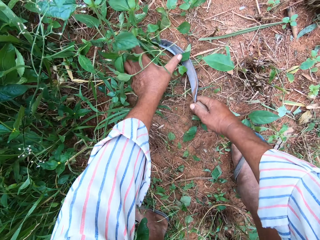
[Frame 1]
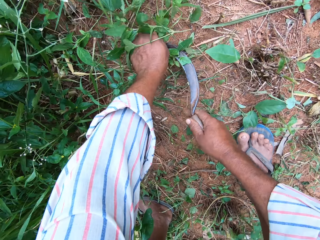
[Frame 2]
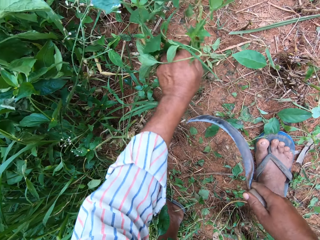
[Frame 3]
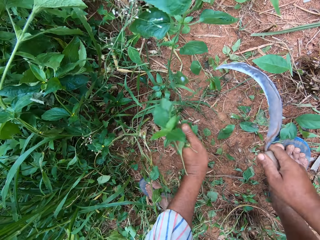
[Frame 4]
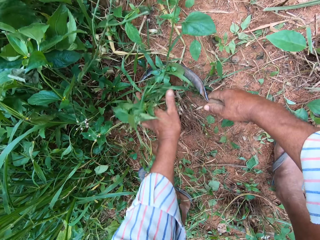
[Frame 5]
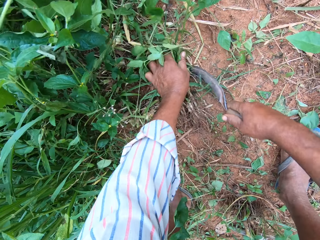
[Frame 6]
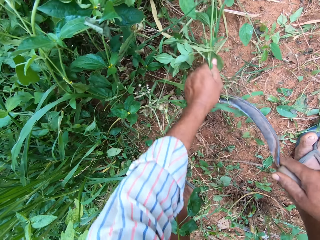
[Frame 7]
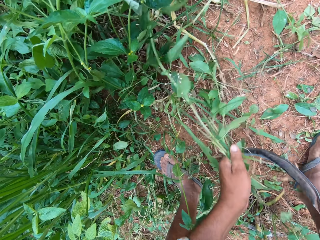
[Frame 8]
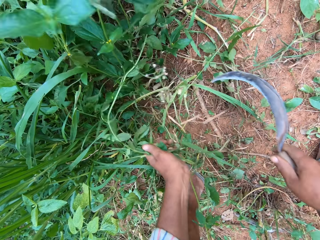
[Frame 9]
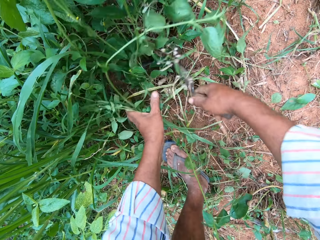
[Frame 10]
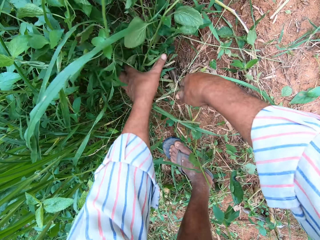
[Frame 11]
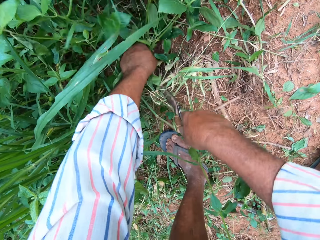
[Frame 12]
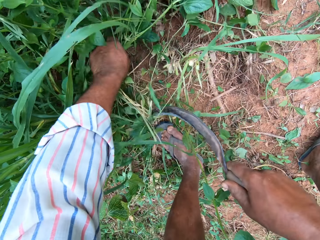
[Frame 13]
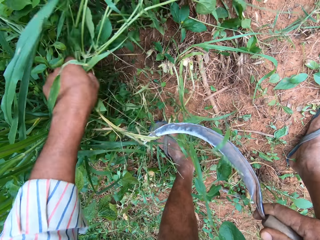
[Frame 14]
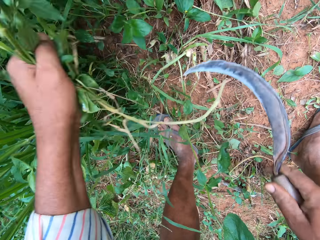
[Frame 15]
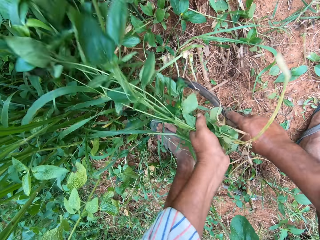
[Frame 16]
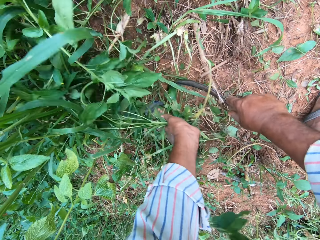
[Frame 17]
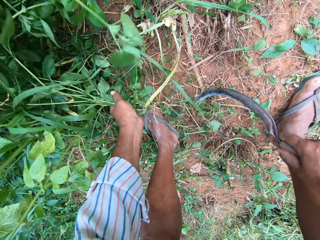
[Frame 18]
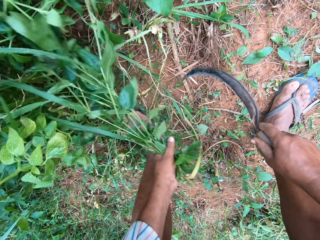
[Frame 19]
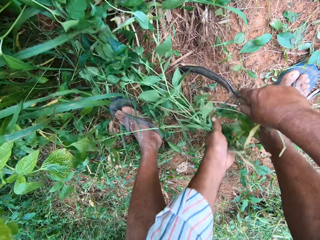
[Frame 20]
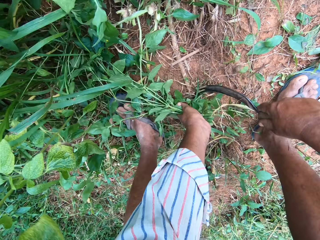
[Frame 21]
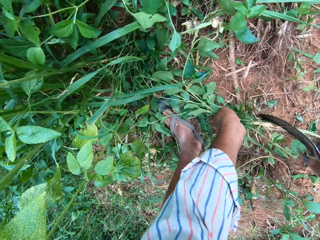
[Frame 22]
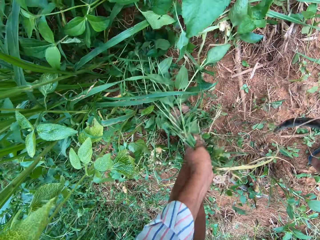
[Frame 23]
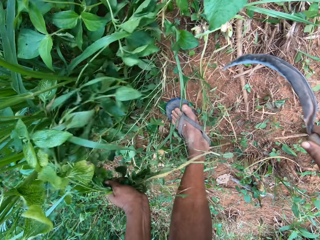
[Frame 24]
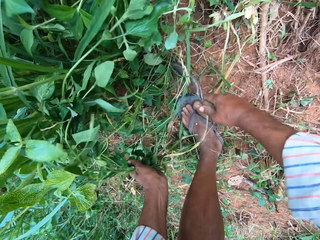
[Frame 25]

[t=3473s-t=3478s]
The camera wearer cuts the grass.

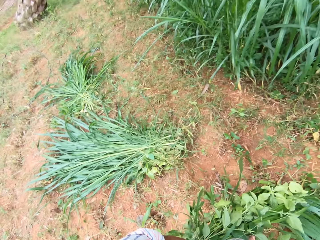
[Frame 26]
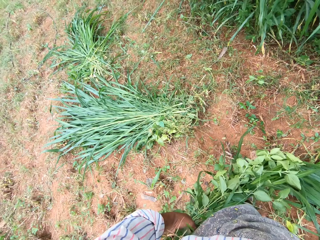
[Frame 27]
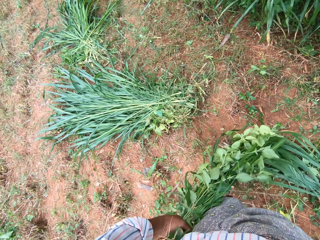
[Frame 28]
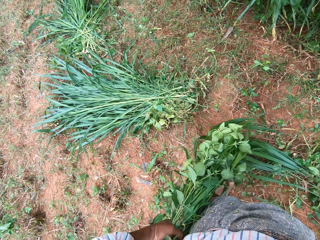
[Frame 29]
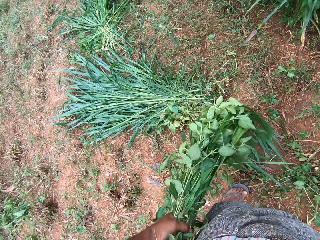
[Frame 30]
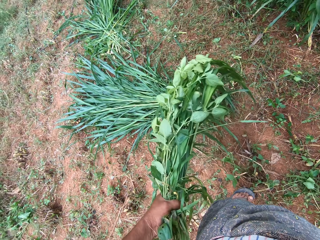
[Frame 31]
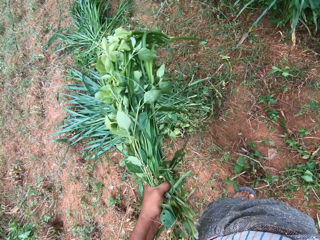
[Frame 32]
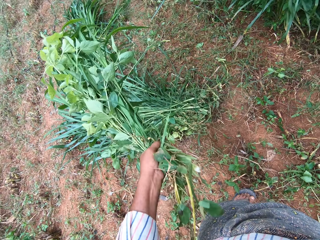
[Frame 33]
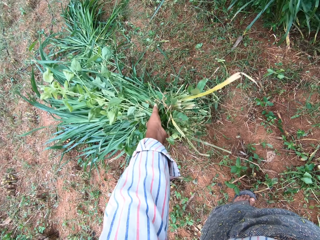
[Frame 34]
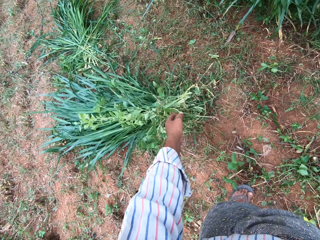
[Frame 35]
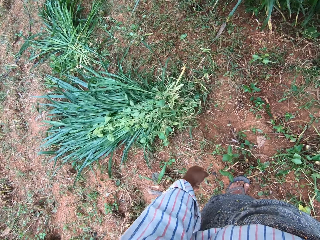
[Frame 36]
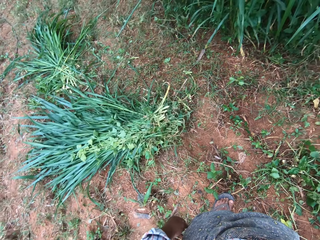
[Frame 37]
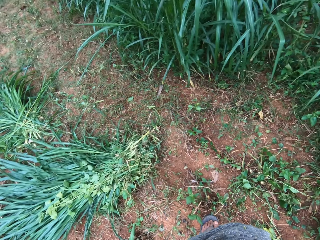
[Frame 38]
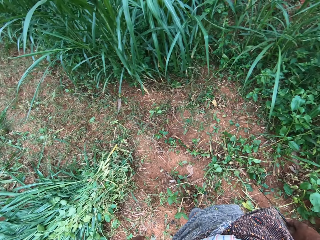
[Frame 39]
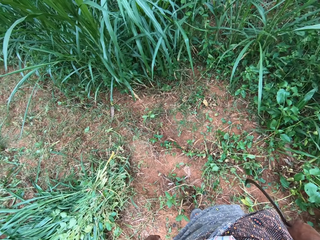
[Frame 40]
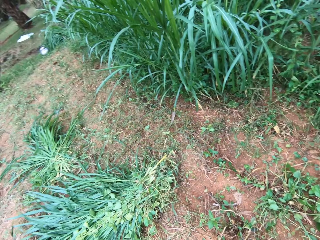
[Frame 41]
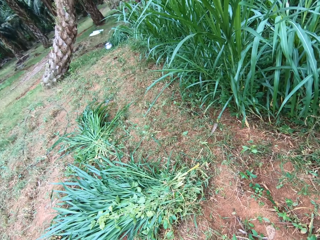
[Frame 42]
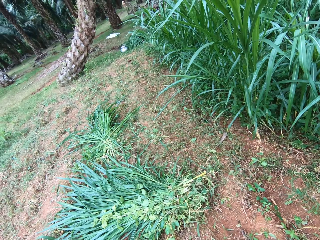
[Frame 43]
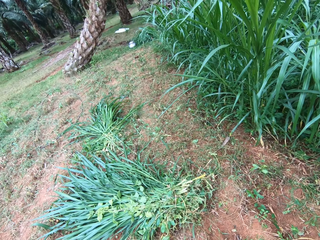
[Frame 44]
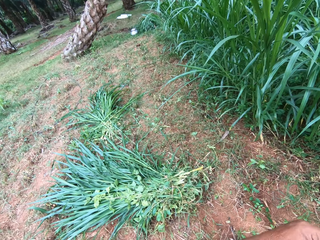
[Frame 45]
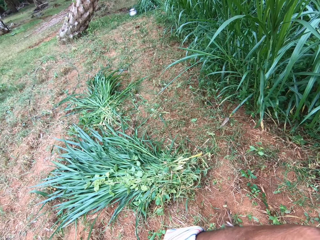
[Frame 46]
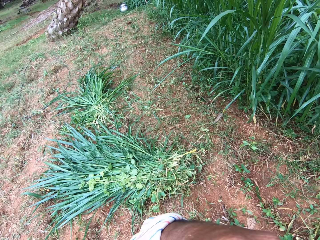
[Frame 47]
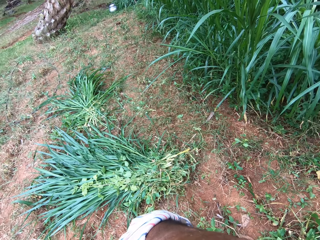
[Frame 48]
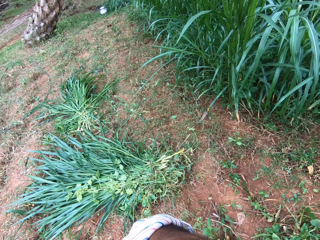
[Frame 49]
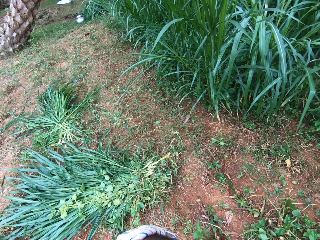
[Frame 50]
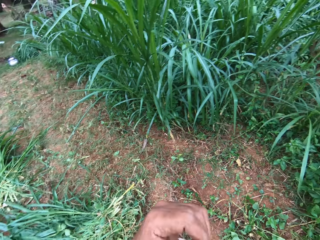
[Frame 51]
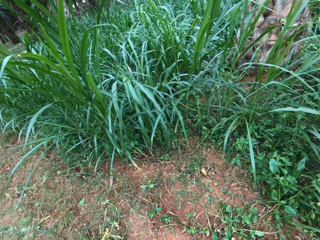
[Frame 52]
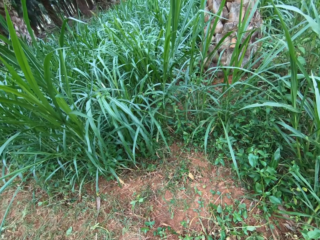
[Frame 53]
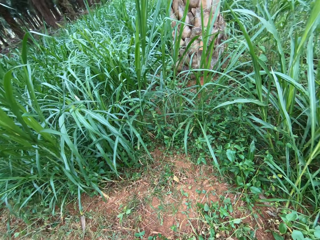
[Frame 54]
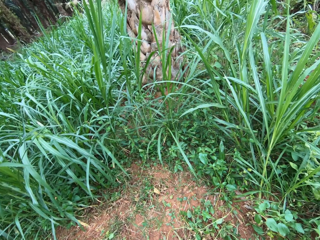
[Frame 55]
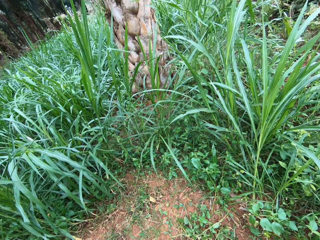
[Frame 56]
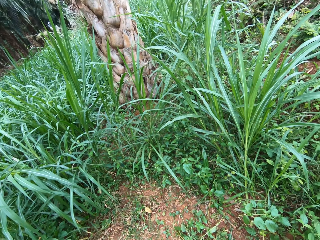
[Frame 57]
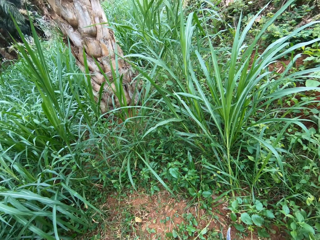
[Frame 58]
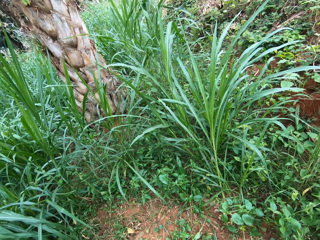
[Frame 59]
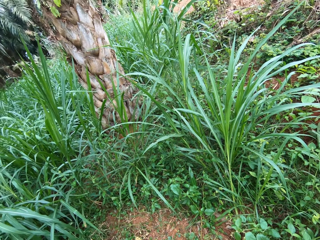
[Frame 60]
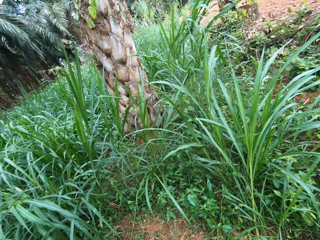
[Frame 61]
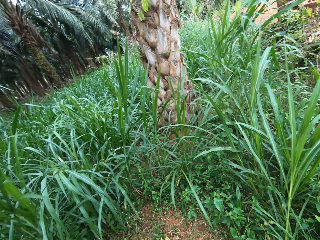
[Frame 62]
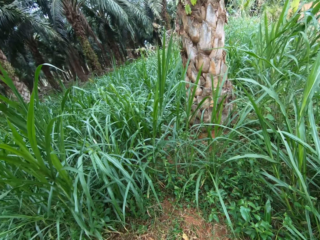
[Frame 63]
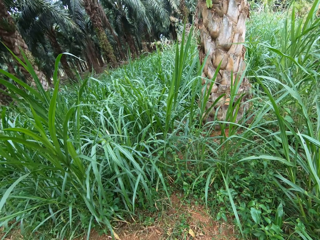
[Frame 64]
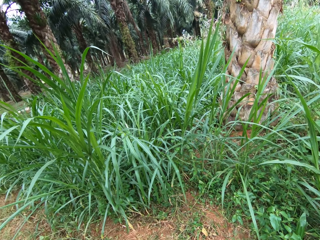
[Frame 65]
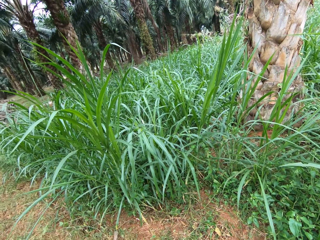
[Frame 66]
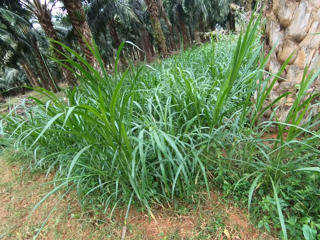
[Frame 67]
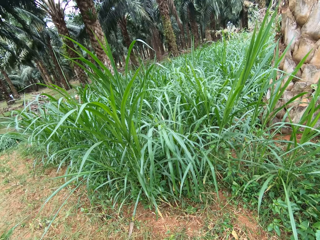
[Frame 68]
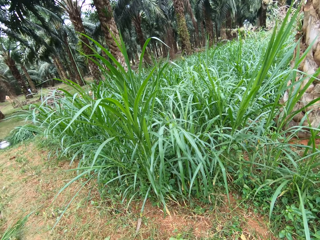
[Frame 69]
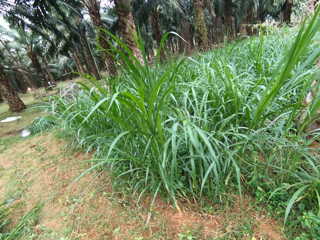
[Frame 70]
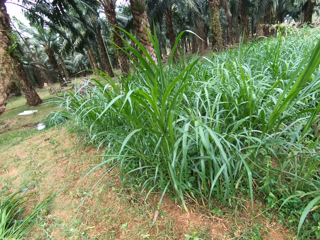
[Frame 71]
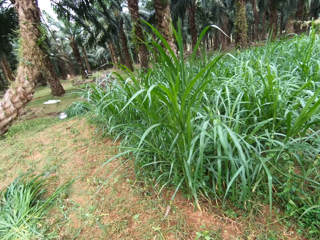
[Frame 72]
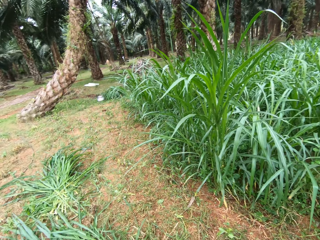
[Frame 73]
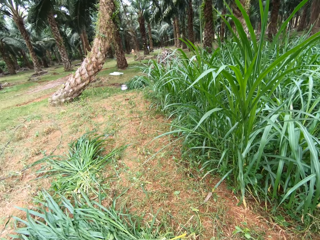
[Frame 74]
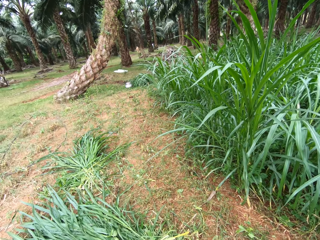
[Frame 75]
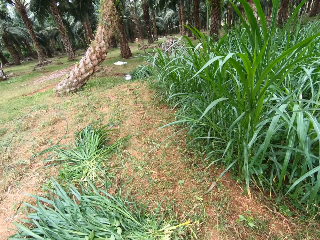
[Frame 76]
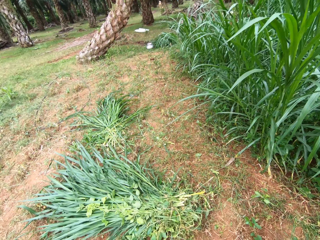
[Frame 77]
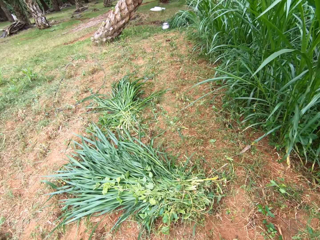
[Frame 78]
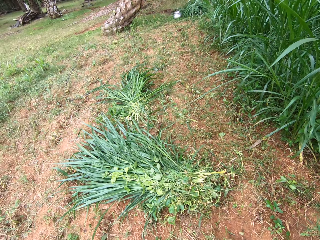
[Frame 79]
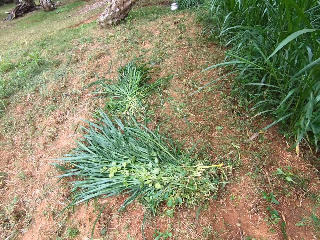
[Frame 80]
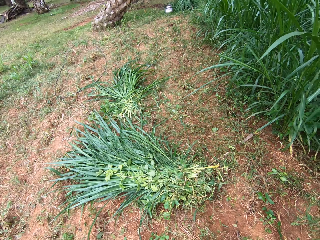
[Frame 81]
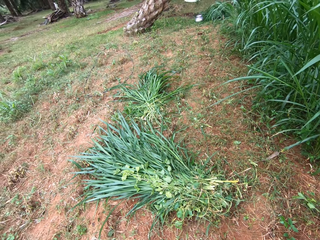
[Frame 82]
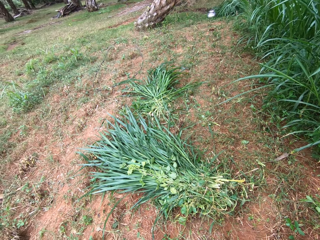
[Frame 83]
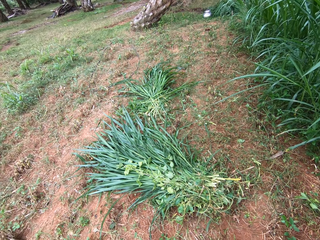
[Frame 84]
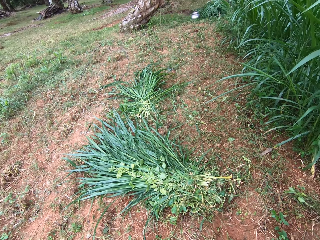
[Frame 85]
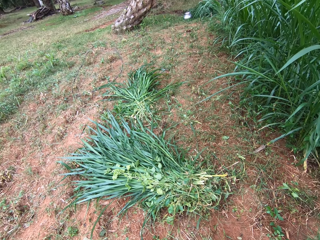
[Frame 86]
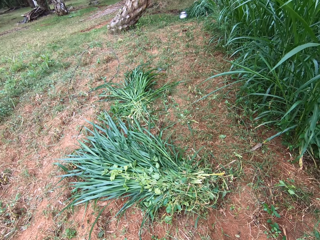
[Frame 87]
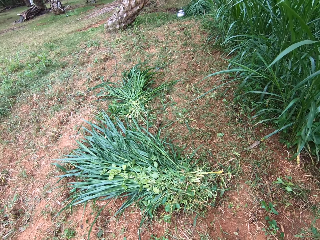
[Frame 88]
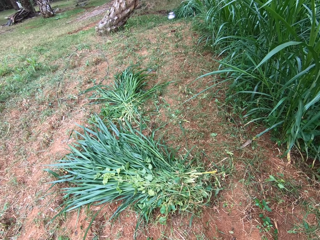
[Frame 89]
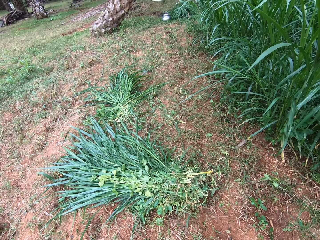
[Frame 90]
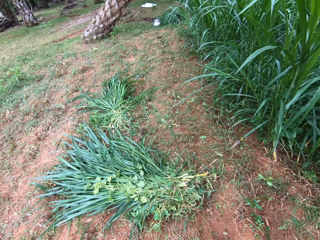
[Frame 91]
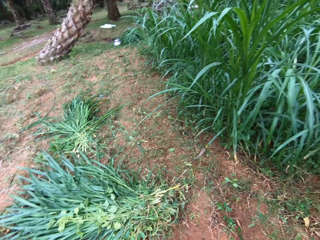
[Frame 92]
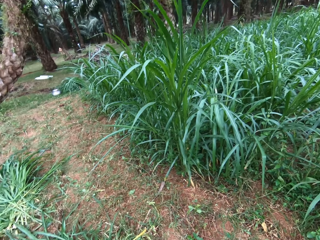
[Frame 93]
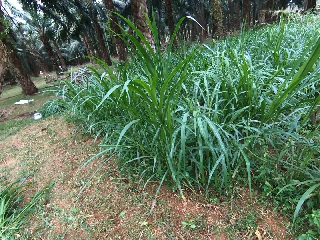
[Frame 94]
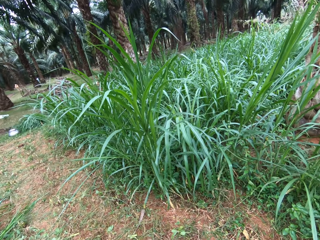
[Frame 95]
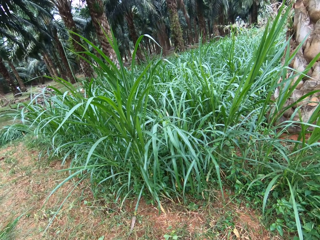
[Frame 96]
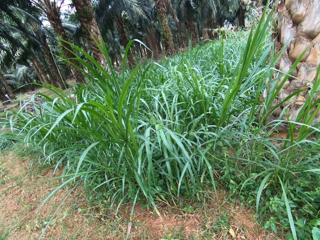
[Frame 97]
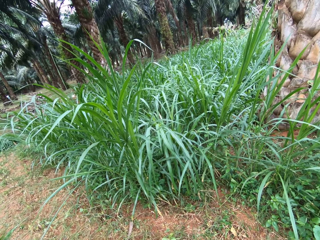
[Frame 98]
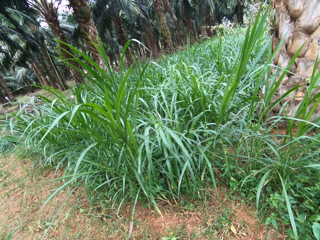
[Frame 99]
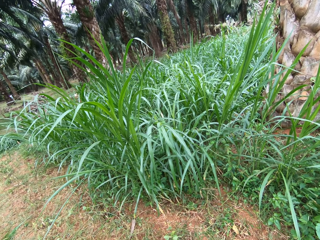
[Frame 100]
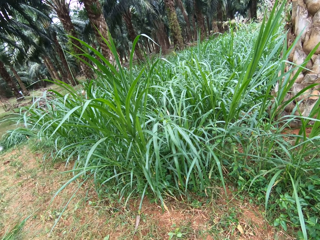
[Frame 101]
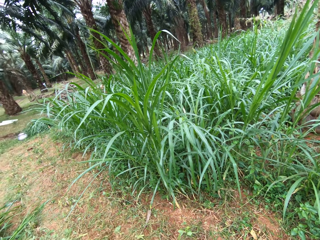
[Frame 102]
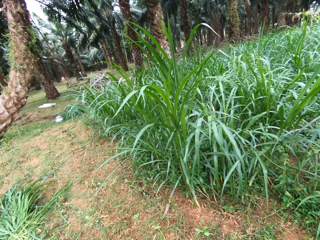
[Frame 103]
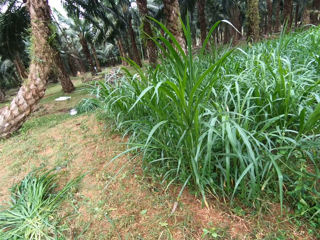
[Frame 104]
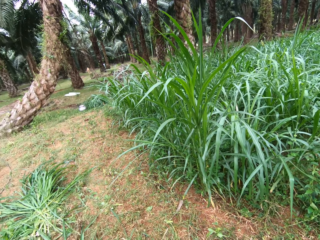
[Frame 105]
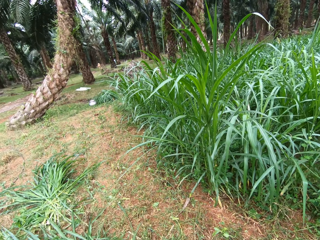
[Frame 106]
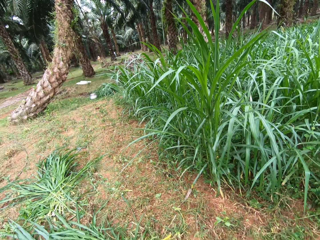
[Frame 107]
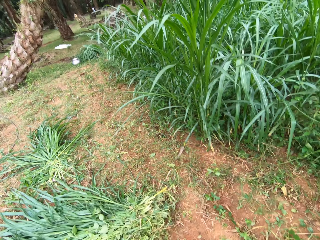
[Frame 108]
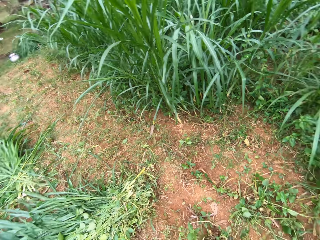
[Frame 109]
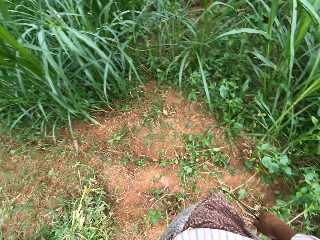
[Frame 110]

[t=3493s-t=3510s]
The camera wearer drops the grasses on the ground with other grasses. He touches his face. He looks around.
